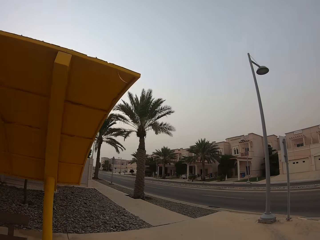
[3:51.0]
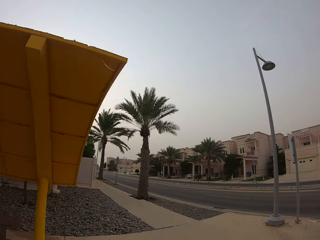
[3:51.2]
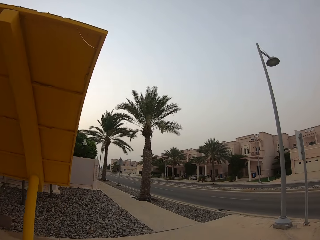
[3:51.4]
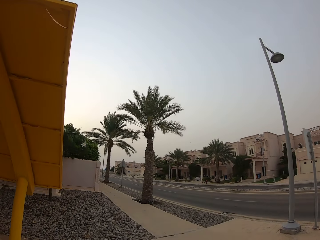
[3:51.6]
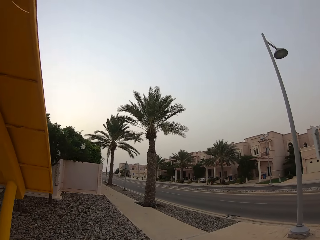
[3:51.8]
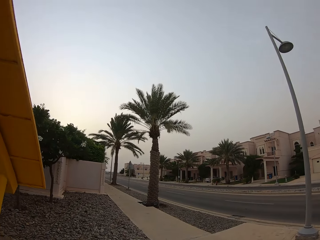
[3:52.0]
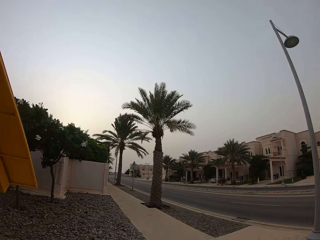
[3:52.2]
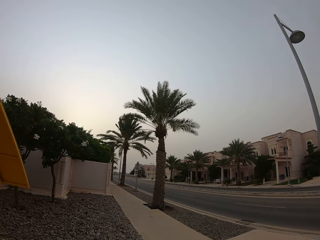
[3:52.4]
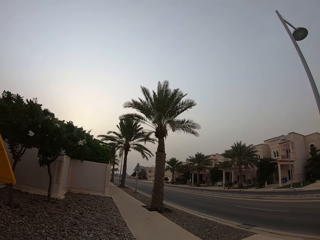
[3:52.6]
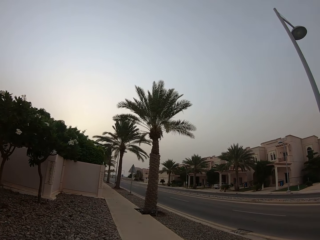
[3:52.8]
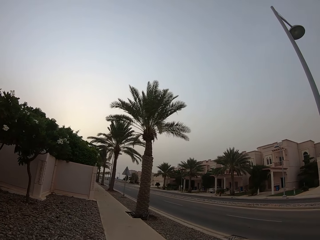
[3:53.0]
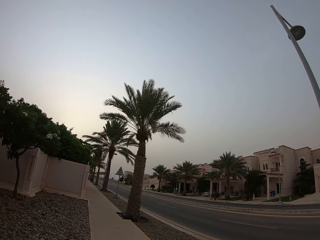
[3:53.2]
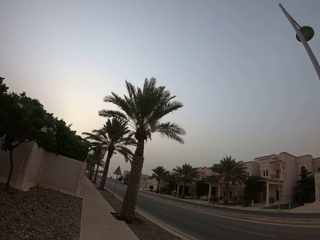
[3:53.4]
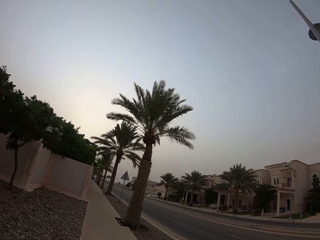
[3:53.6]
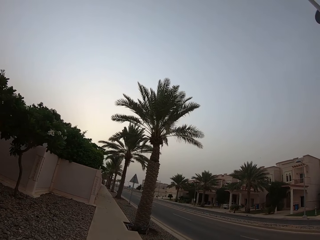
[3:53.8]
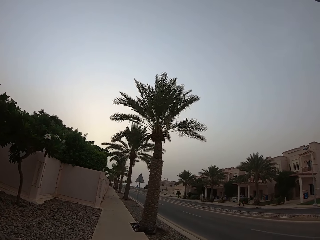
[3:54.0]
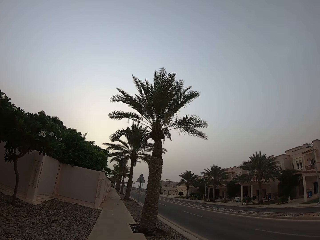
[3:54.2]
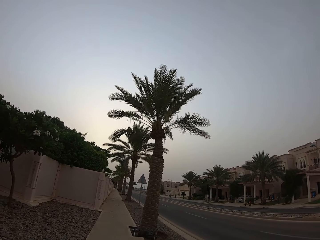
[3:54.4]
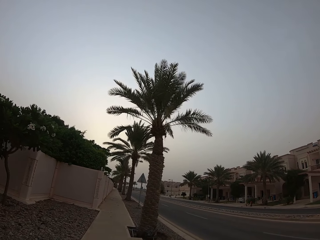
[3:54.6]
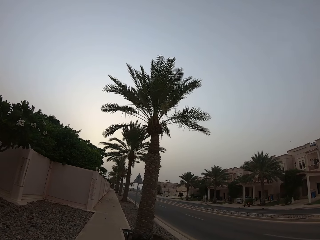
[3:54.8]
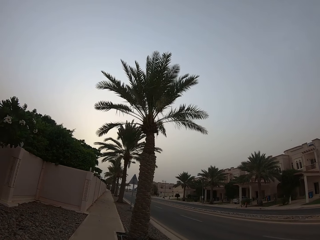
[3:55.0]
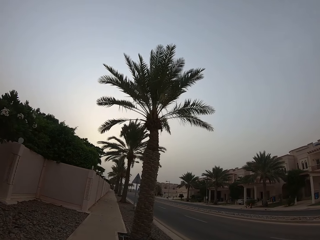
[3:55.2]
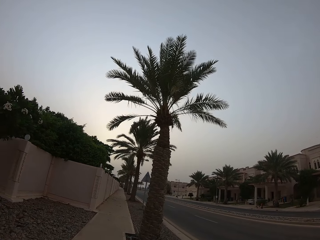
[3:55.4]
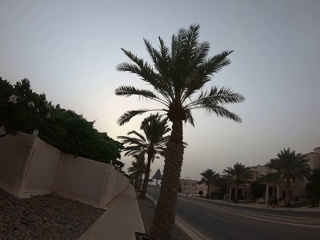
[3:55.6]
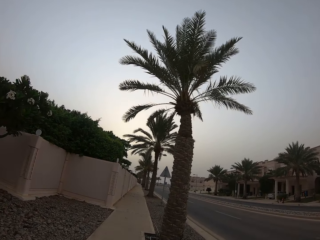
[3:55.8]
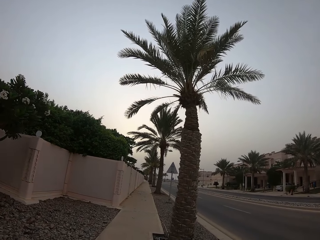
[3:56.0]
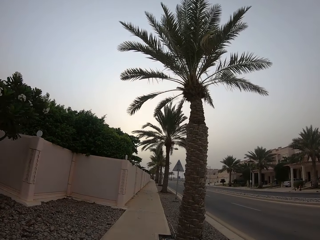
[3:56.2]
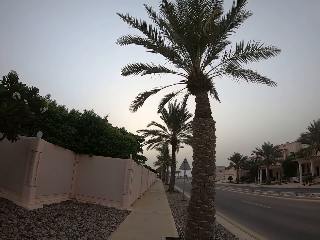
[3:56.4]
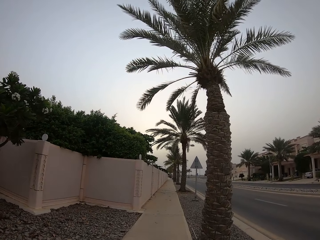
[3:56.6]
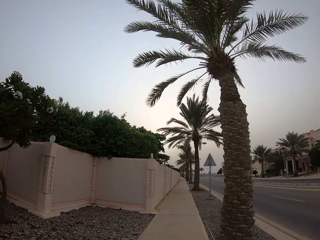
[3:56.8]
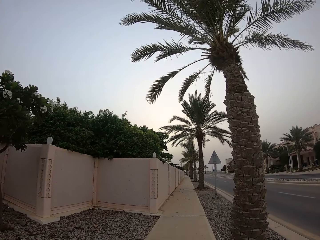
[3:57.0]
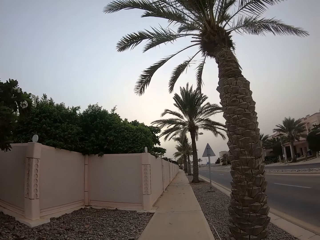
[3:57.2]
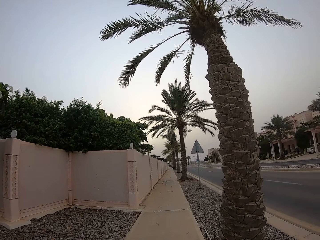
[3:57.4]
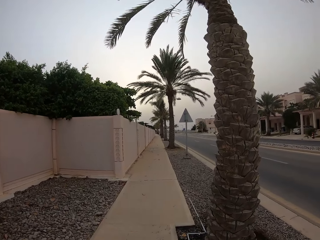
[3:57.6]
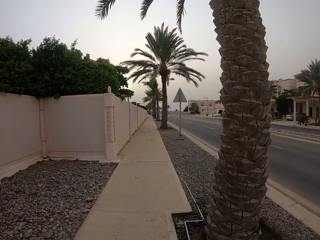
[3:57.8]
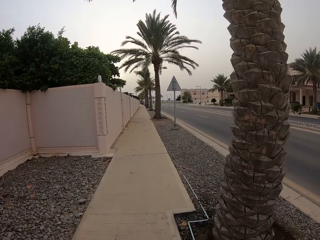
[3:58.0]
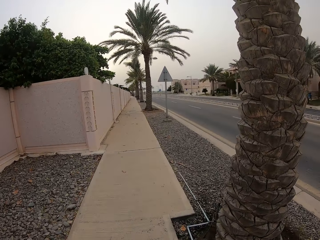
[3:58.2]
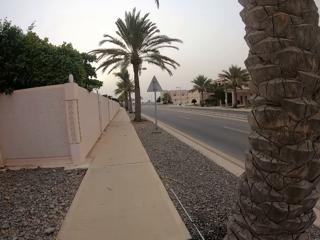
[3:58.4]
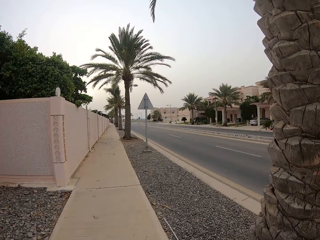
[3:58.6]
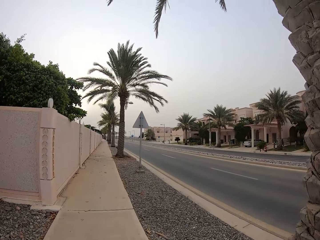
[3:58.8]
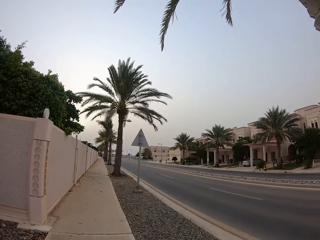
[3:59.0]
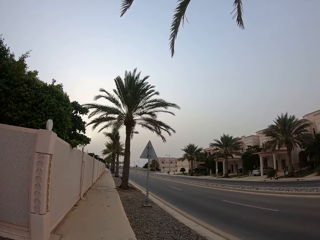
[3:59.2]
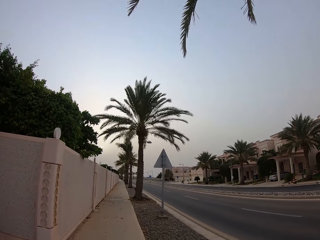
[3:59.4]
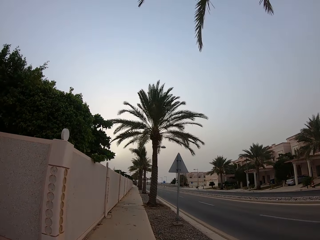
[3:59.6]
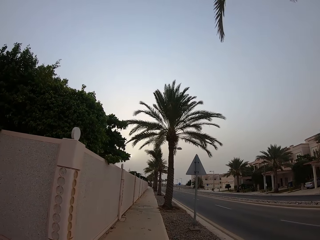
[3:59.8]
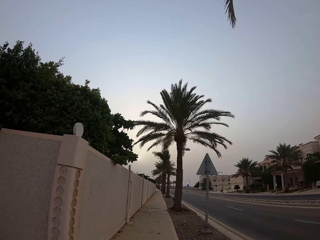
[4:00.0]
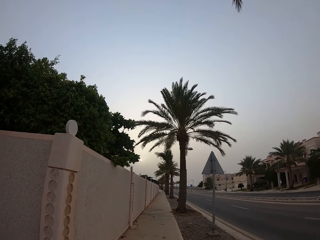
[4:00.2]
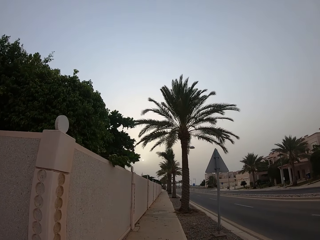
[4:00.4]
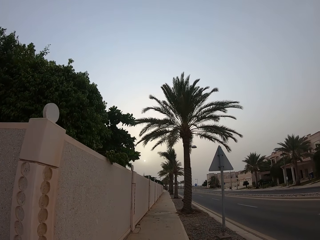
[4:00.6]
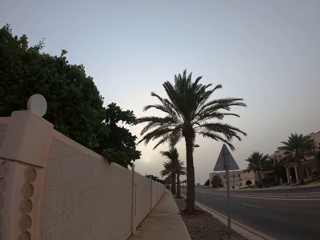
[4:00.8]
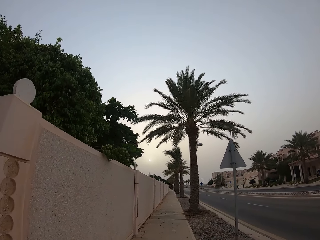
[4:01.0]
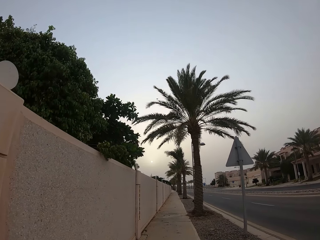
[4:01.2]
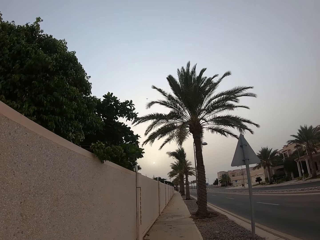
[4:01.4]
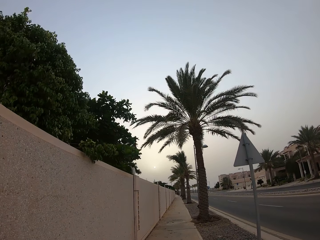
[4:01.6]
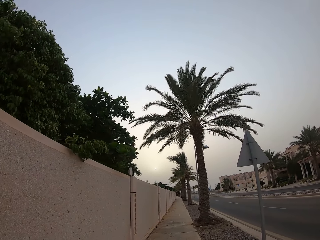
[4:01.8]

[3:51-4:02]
The camera wearer walks along the sidewalk.

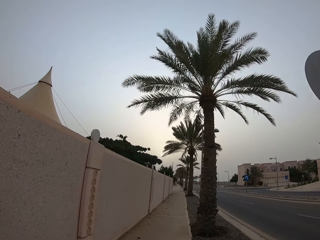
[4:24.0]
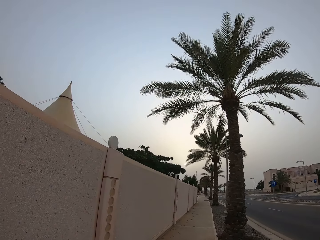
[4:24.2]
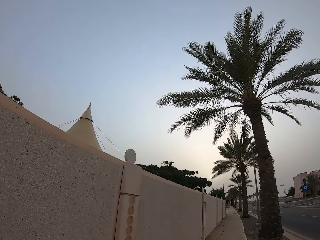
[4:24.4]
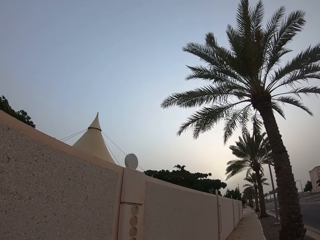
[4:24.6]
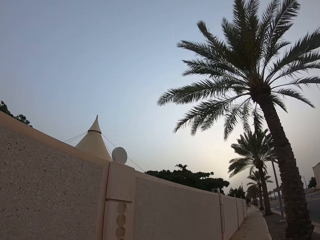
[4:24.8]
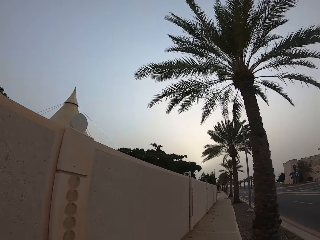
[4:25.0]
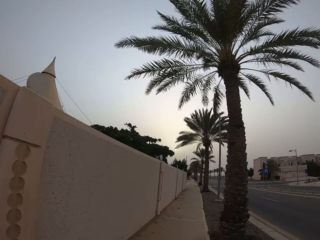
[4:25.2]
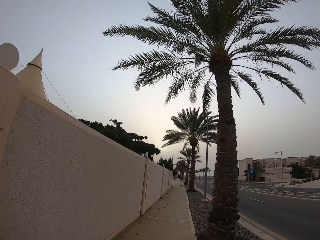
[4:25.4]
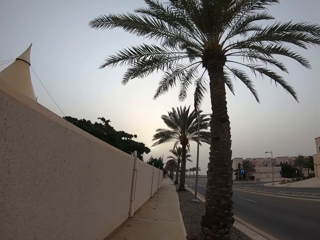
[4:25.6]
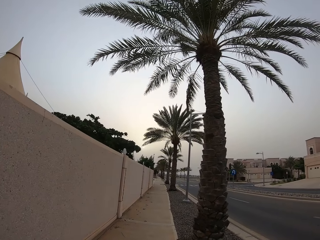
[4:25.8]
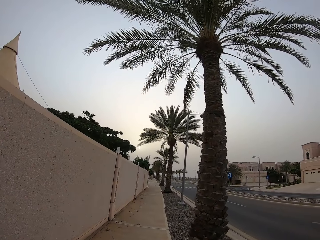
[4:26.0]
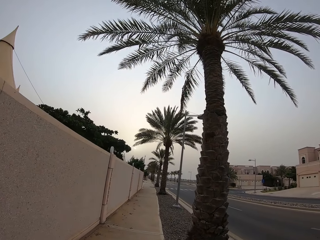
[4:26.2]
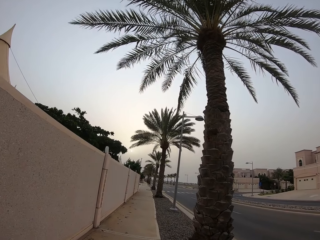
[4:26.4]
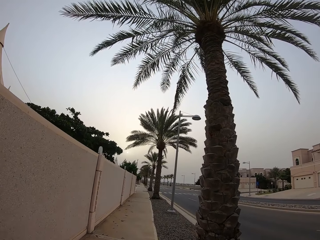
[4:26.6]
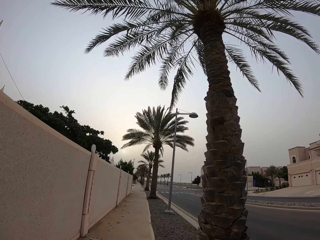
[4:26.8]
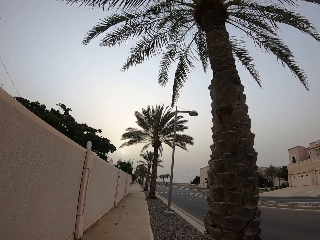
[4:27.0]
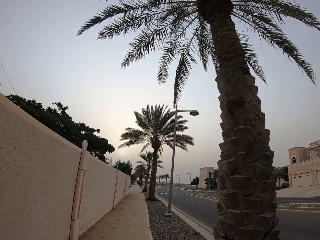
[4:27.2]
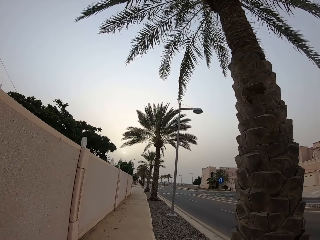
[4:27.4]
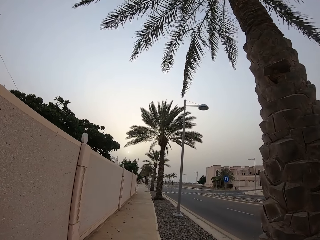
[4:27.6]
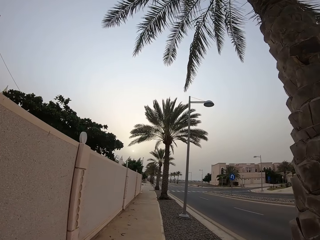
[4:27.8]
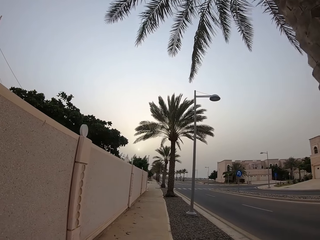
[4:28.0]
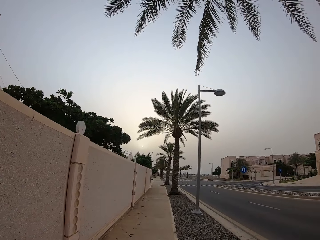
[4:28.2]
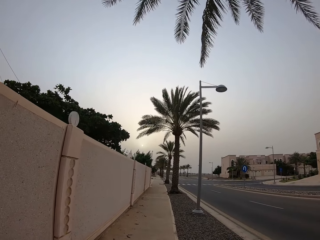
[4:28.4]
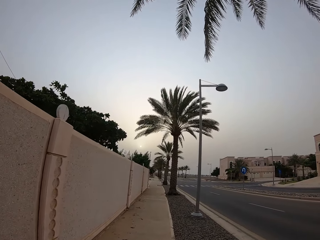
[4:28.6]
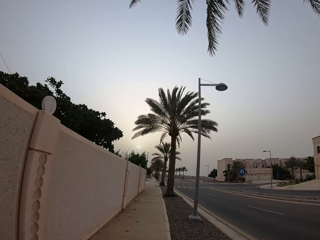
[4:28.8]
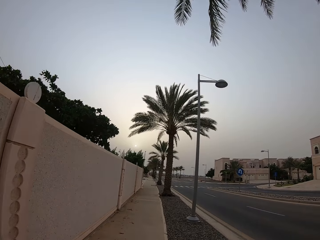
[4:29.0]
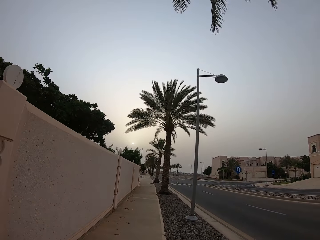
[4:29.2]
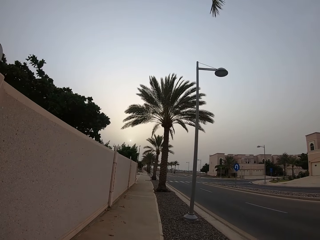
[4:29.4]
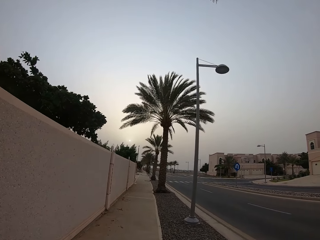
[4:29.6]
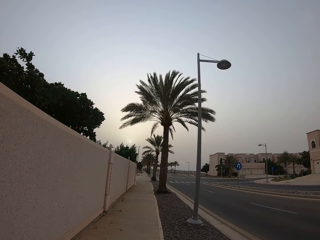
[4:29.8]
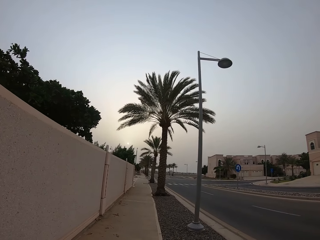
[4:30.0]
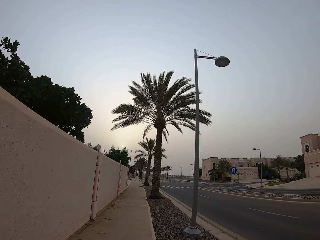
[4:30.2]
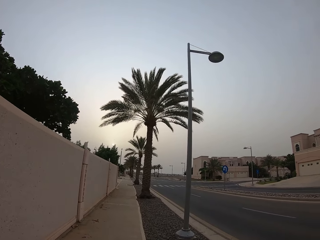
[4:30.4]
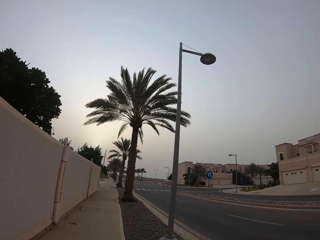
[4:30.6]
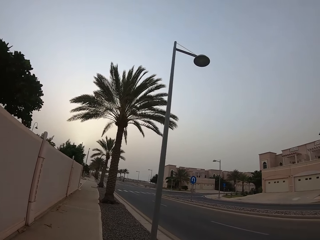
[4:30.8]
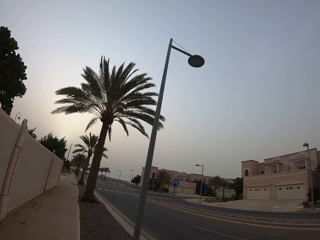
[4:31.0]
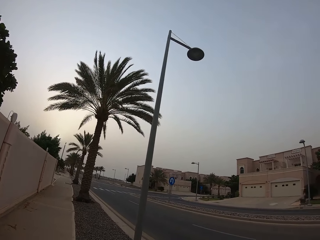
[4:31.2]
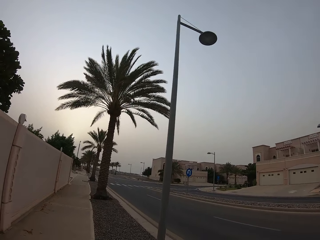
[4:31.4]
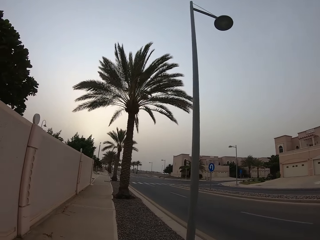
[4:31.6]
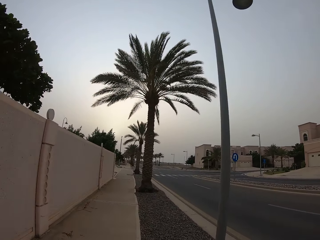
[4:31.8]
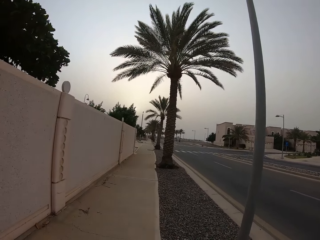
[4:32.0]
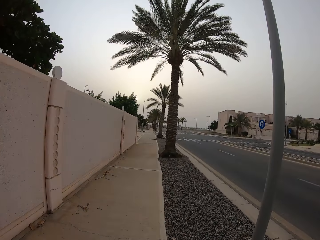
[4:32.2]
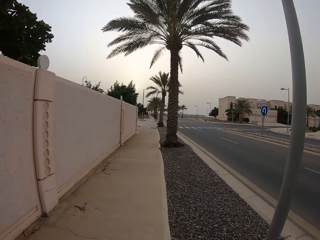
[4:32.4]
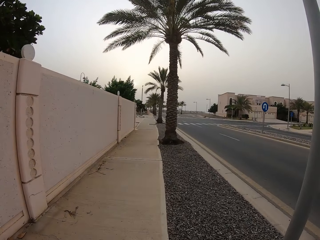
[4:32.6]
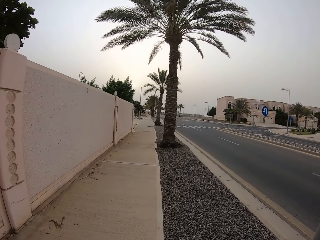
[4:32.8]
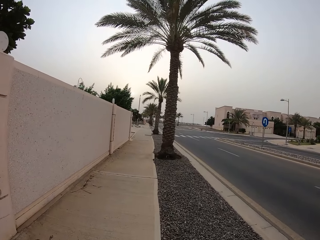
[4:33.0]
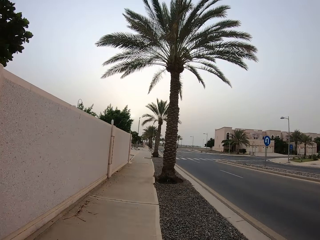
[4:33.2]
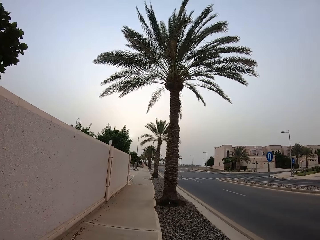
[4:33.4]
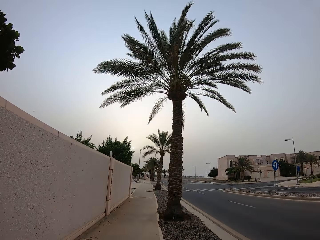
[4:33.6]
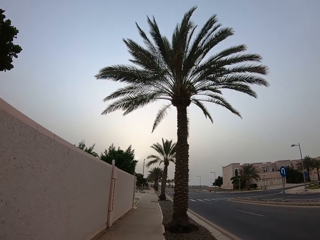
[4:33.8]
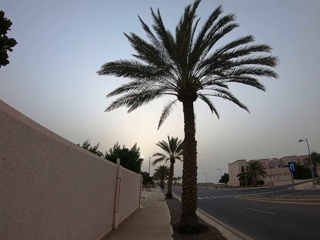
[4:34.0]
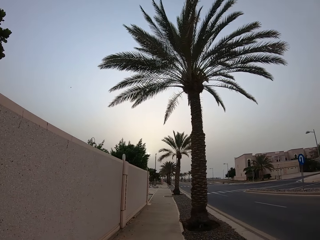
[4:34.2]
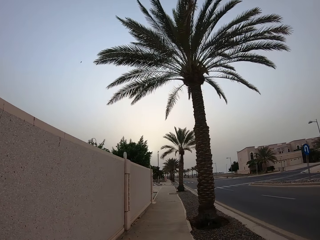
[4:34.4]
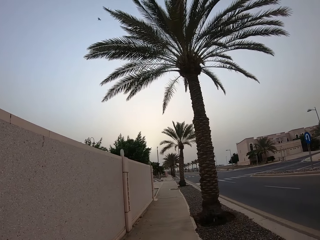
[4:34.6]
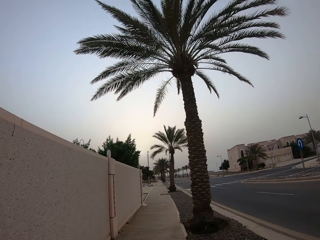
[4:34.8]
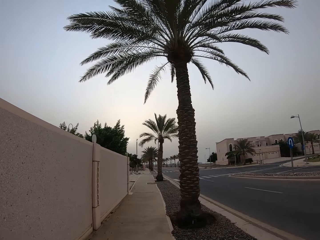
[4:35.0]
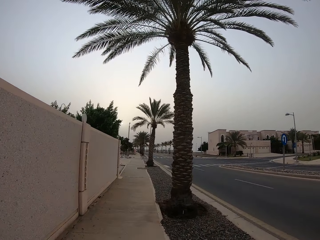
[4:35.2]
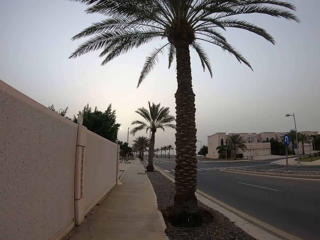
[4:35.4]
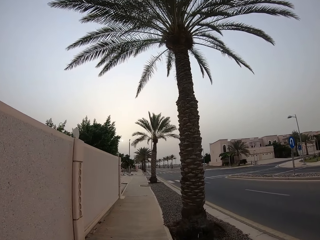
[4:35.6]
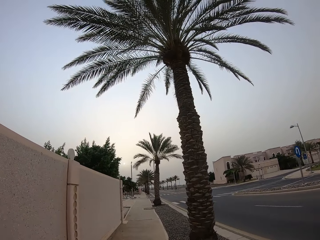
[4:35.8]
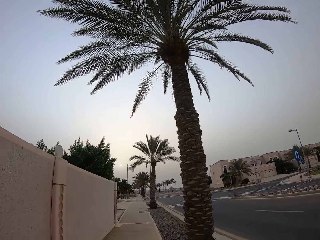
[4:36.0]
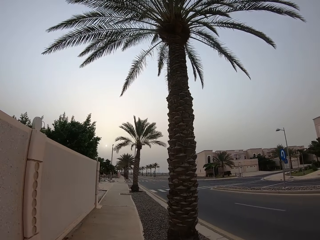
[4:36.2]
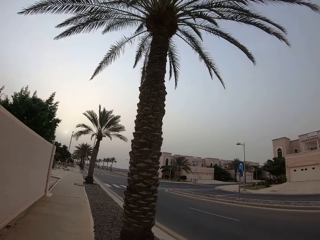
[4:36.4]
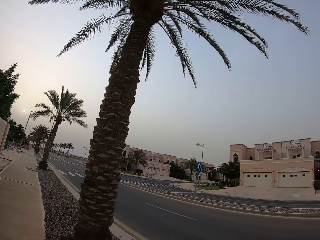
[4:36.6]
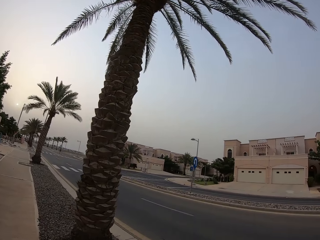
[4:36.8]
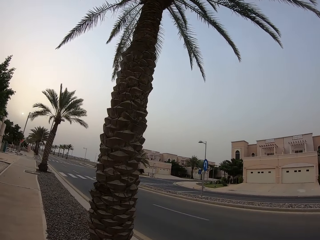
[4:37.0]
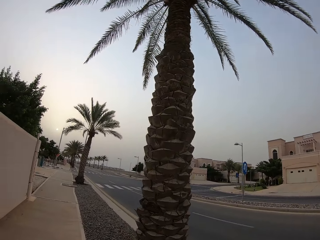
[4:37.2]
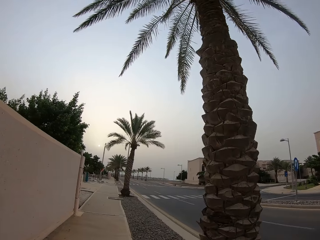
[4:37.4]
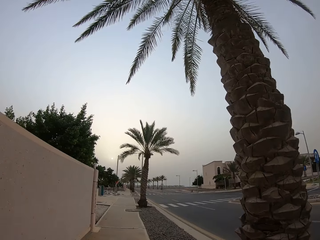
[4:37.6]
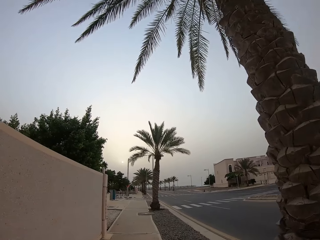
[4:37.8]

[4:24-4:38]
The camera wearer looks on the wall. They look on the road.
